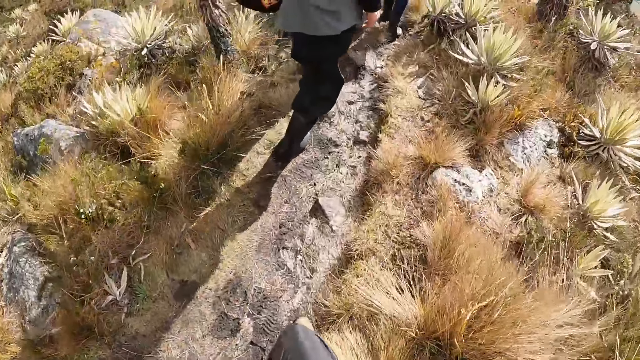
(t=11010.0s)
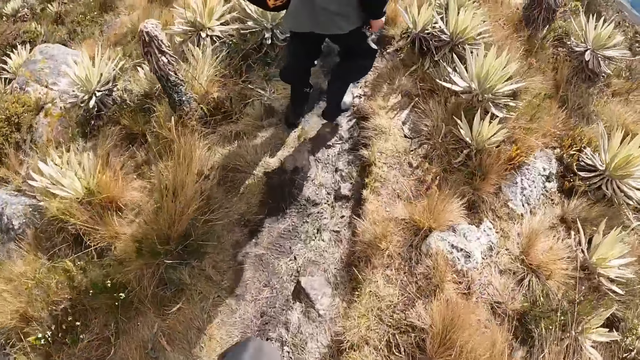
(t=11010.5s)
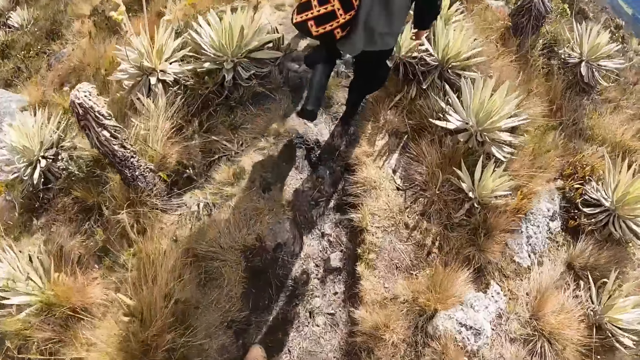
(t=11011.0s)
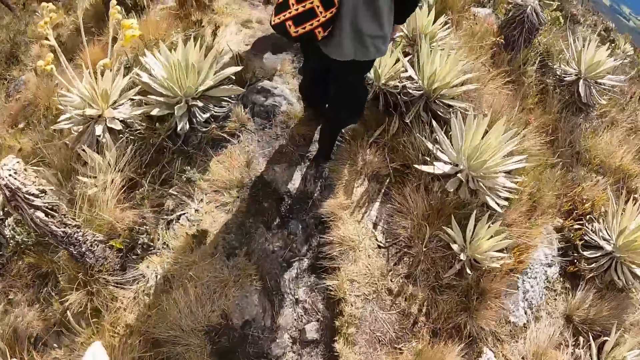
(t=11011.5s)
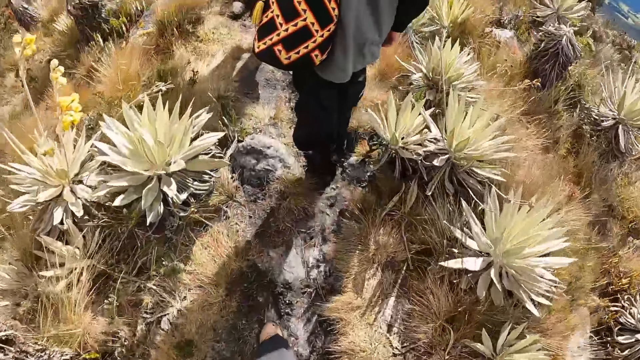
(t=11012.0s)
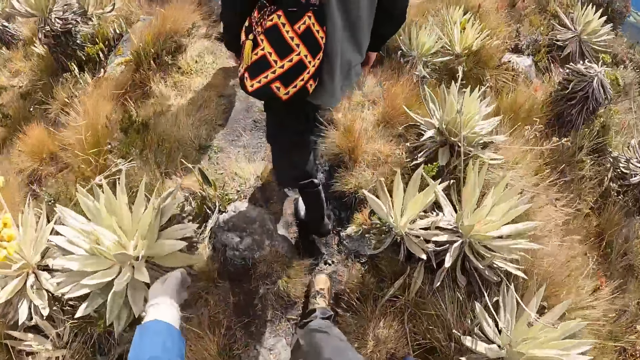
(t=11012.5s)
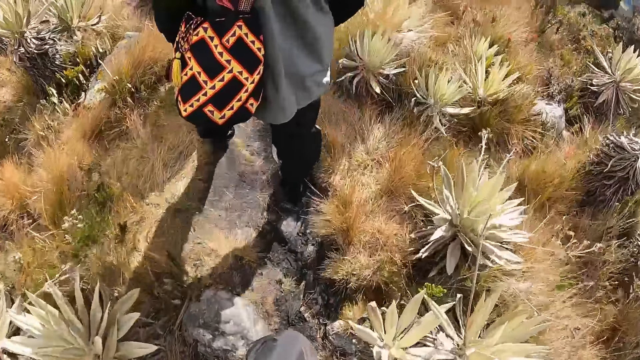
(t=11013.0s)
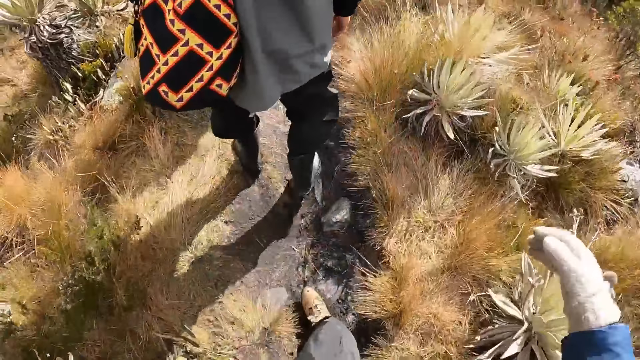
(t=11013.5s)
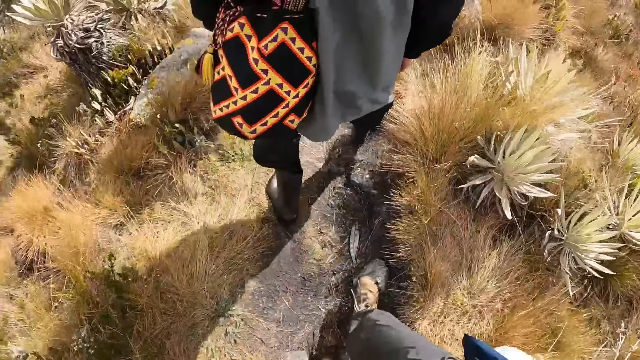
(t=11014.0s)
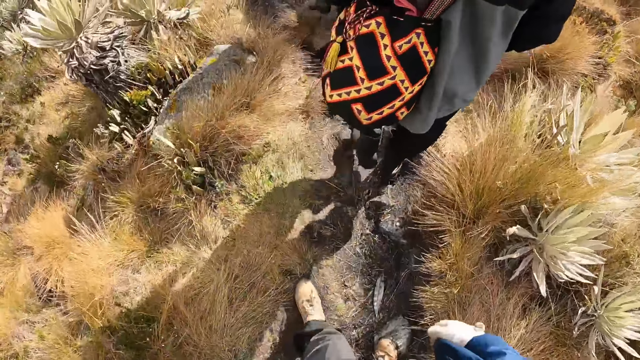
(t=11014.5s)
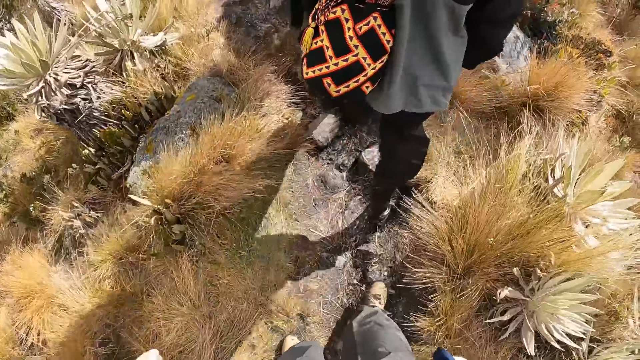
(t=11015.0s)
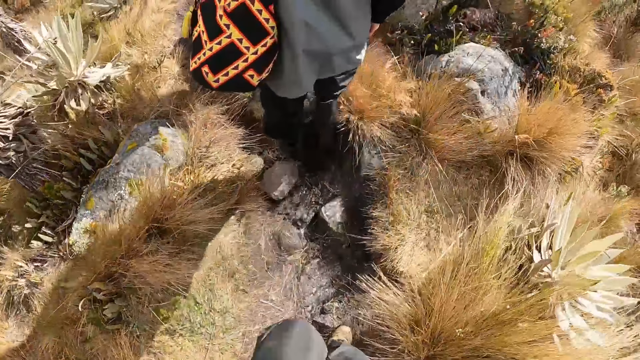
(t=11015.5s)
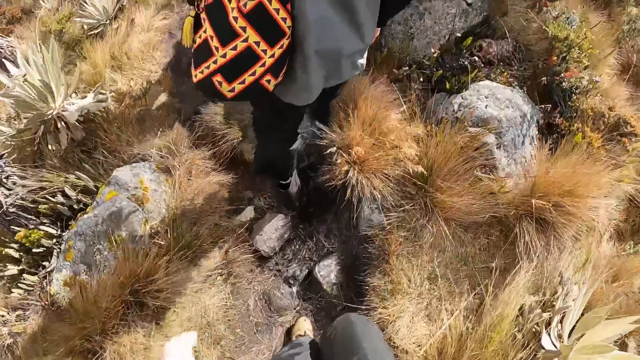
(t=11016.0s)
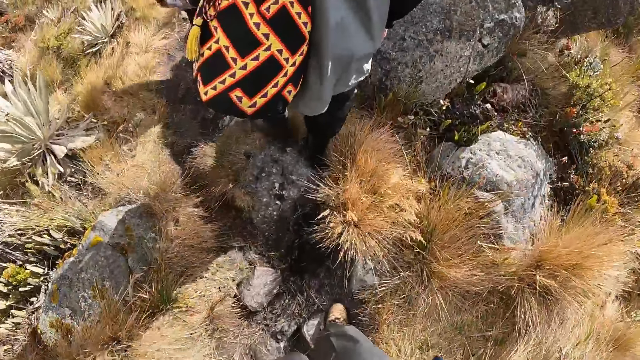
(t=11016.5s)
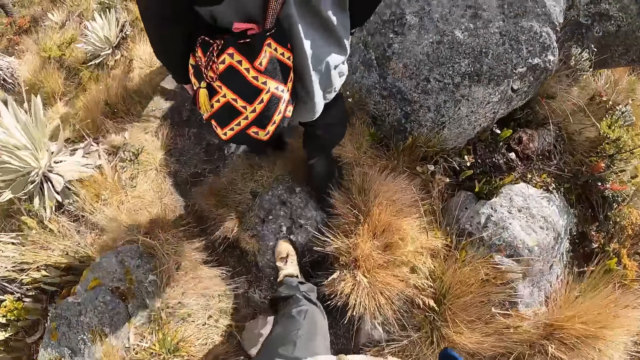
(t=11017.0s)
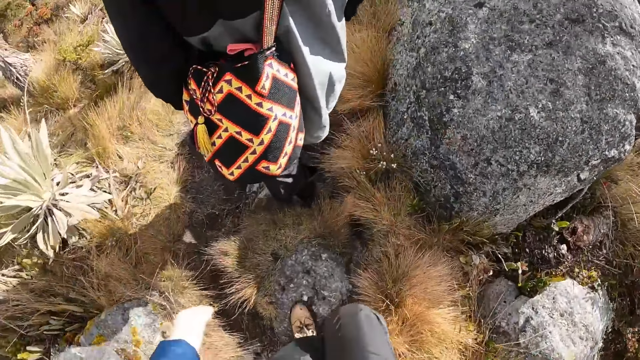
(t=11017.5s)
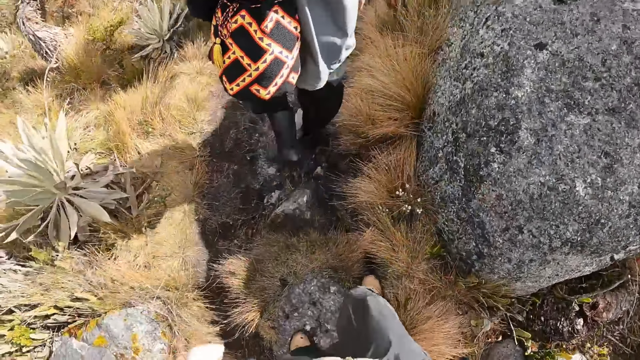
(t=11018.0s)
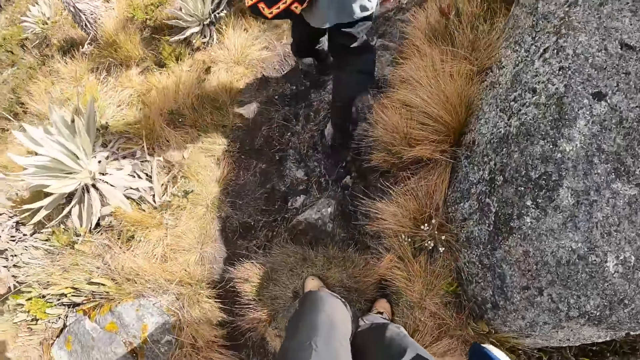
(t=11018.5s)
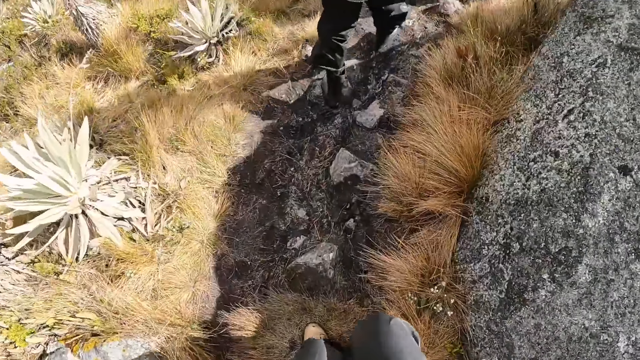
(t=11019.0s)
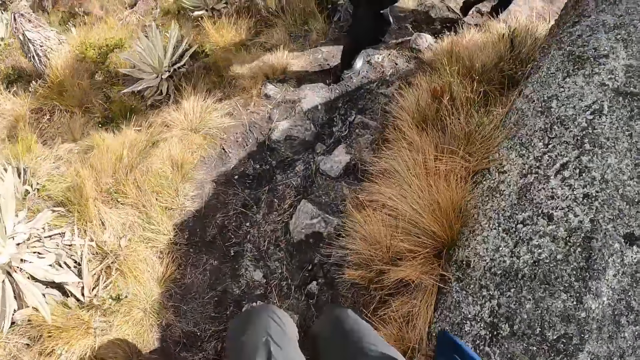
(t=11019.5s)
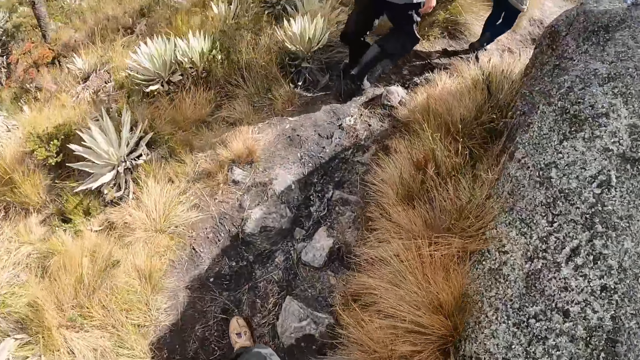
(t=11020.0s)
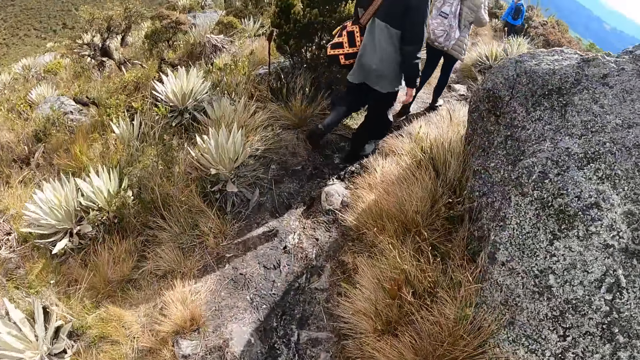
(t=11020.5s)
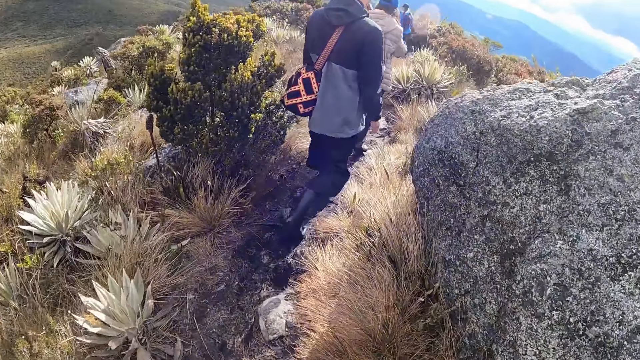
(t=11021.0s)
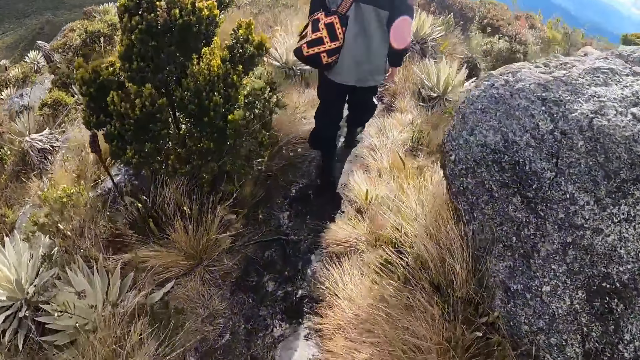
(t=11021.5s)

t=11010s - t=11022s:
A woman hikes on a hill.

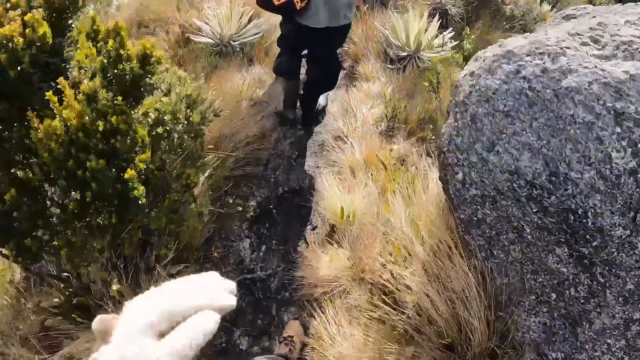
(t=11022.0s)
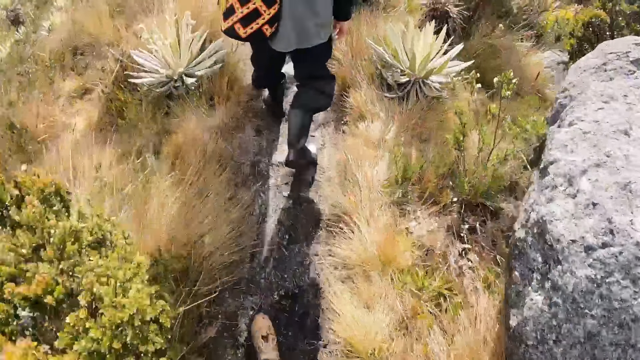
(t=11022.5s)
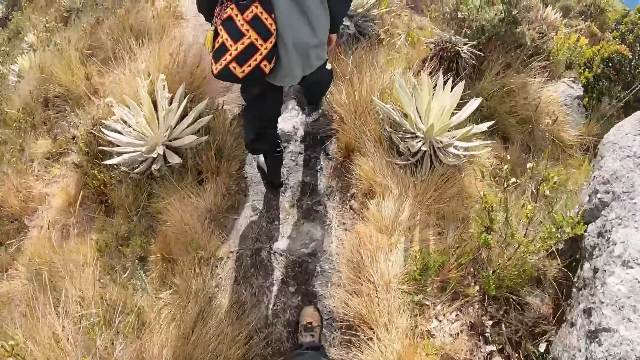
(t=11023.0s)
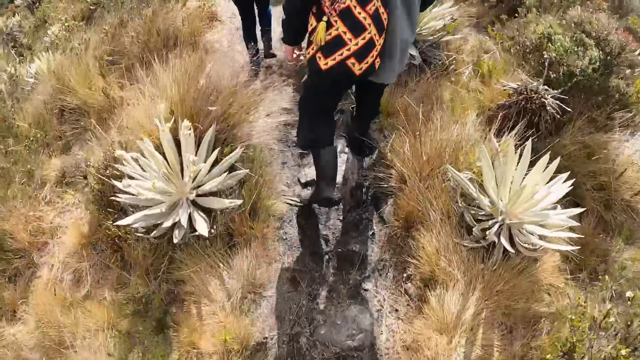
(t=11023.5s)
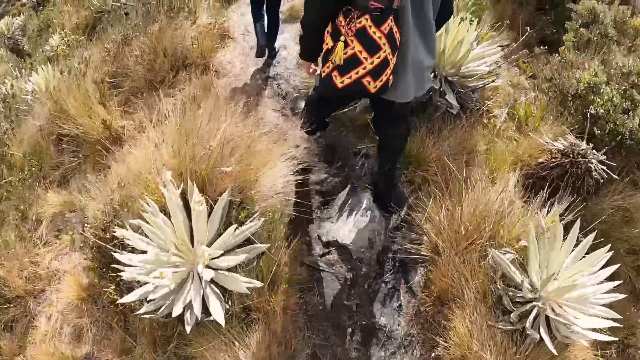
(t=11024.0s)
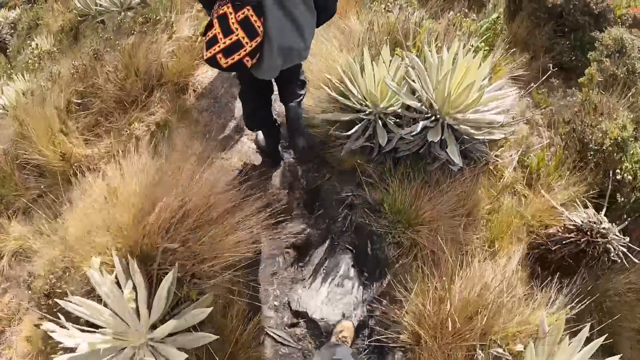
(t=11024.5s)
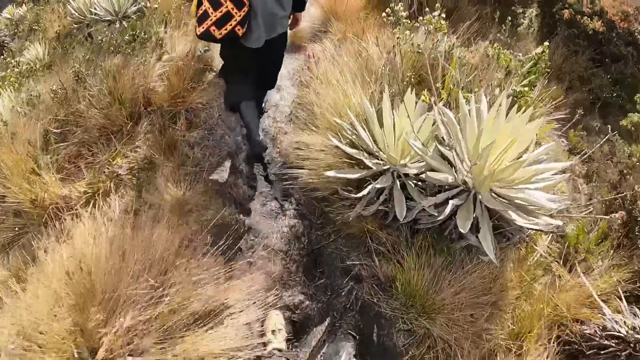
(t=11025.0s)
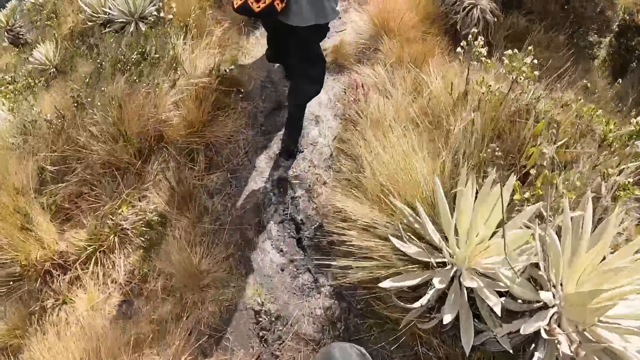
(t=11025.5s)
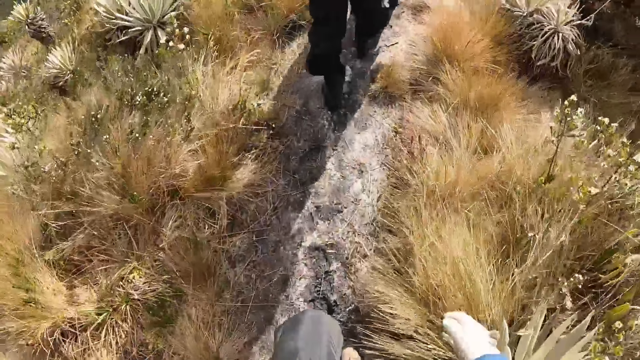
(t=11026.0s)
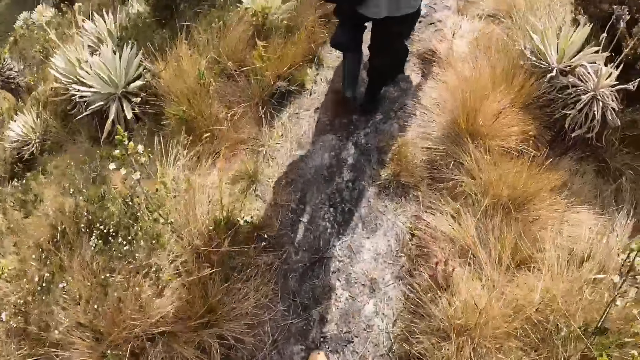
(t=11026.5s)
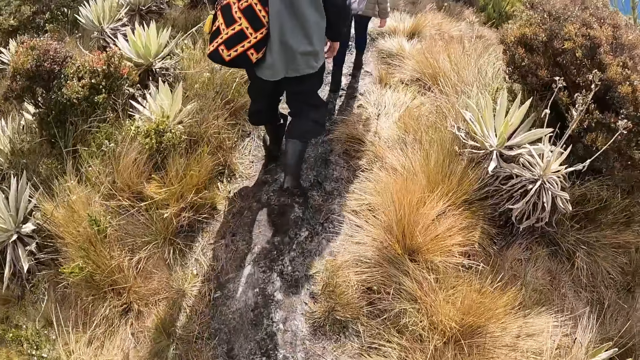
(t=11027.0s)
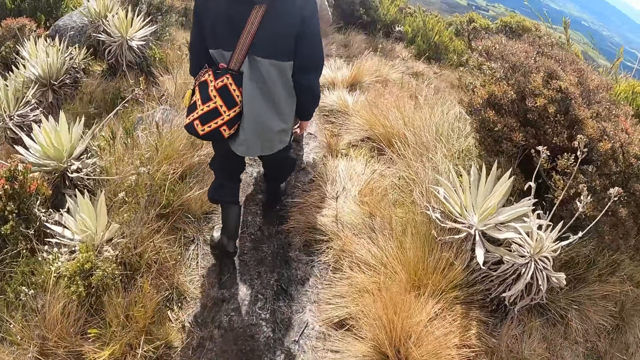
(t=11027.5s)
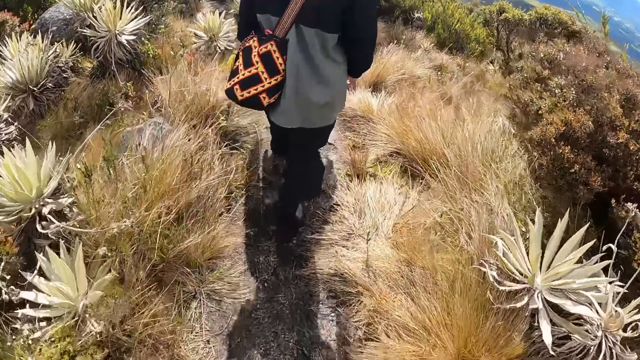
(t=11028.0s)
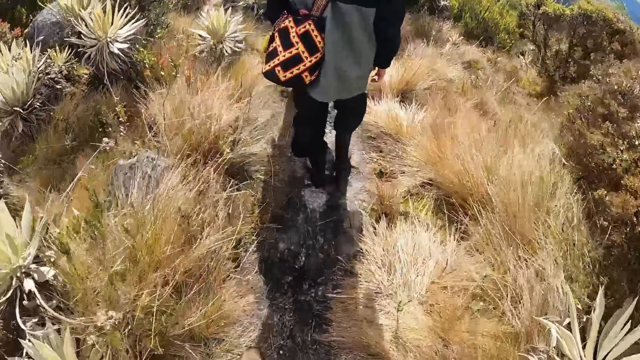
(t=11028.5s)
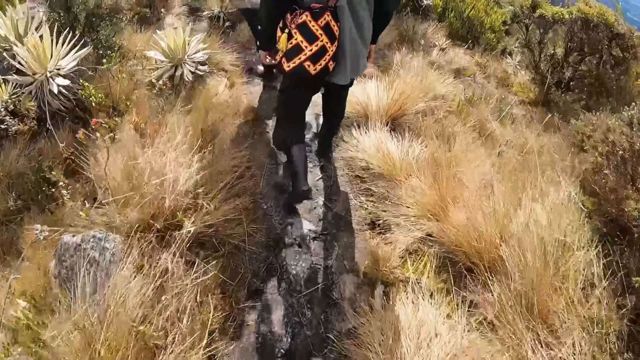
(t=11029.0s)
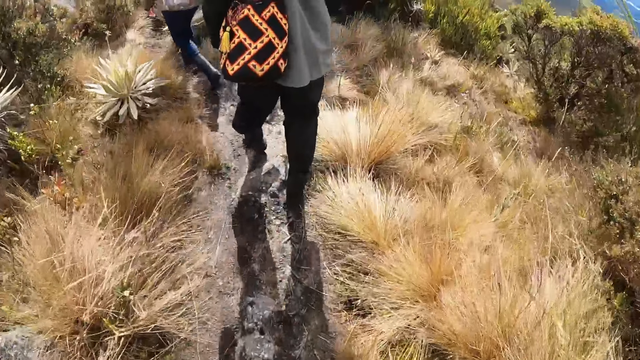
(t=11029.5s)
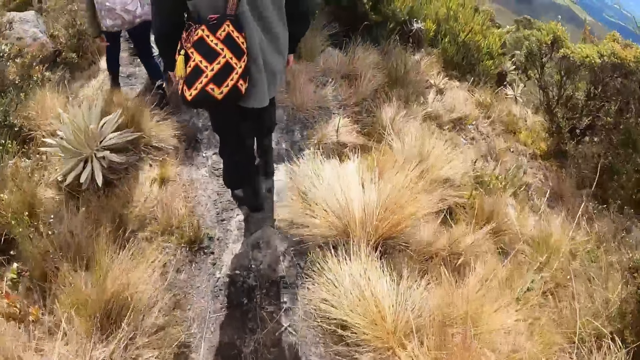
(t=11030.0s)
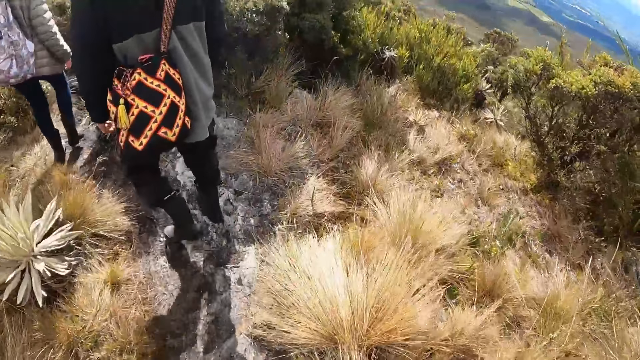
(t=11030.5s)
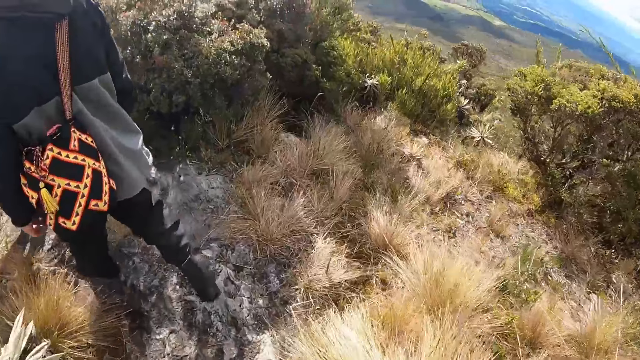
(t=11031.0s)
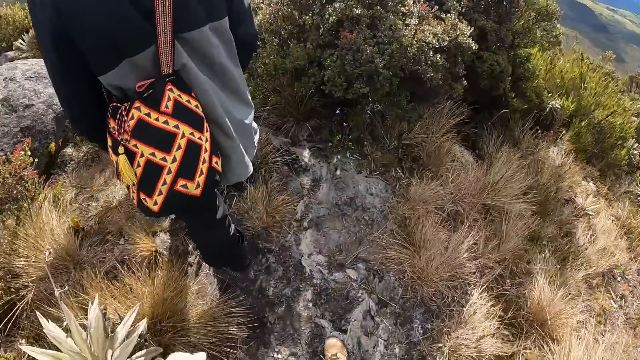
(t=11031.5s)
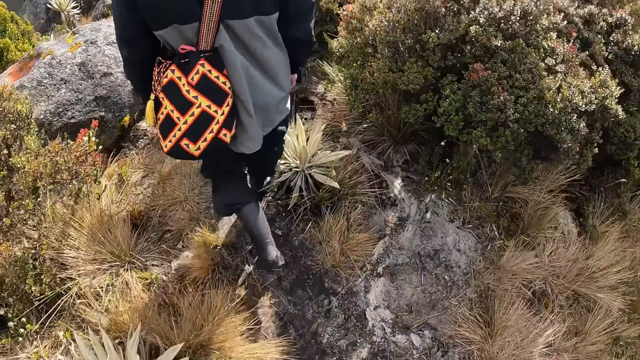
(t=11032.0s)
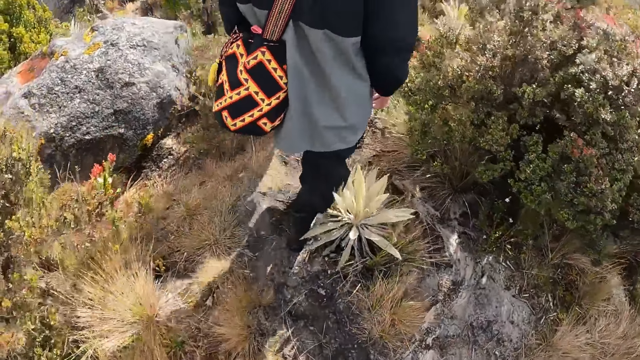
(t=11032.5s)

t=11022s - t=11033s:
A woman walks around. The woman hikes on a hill. The woman walks around.
